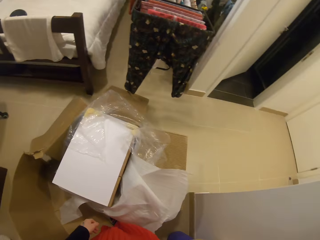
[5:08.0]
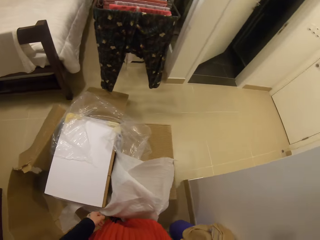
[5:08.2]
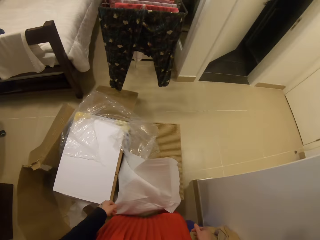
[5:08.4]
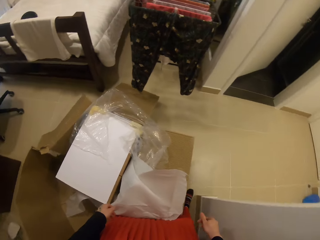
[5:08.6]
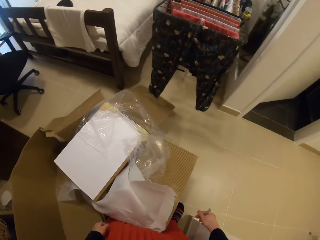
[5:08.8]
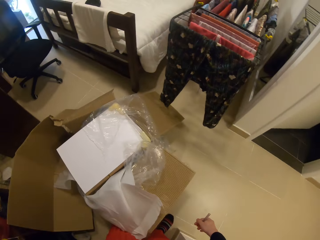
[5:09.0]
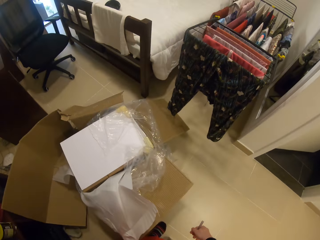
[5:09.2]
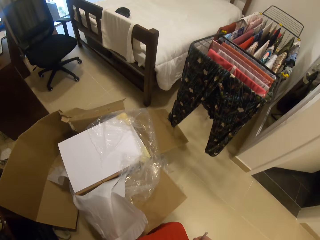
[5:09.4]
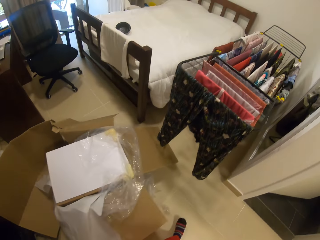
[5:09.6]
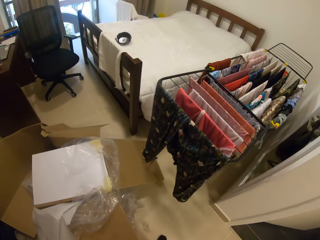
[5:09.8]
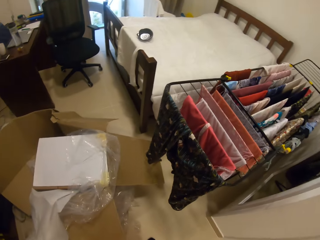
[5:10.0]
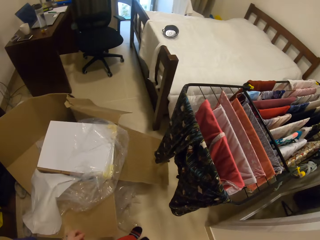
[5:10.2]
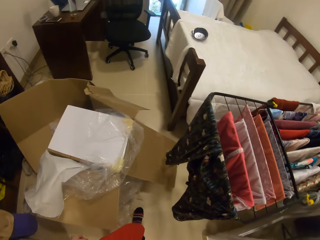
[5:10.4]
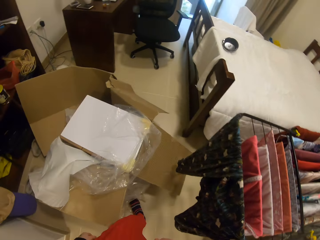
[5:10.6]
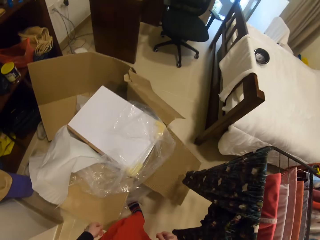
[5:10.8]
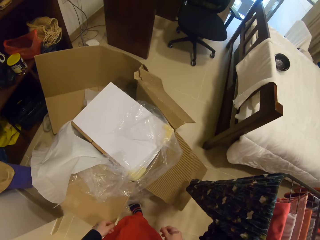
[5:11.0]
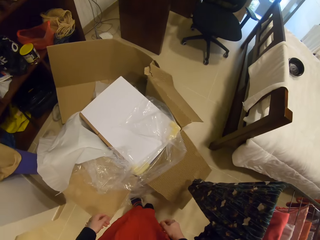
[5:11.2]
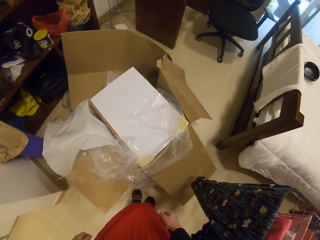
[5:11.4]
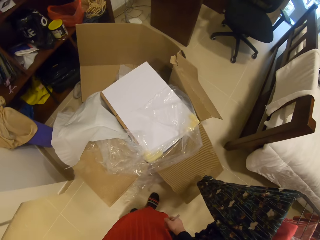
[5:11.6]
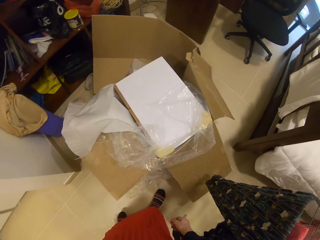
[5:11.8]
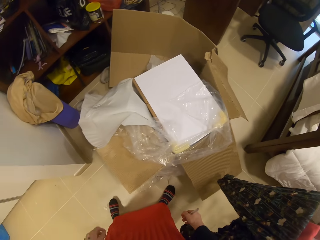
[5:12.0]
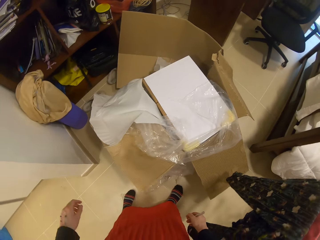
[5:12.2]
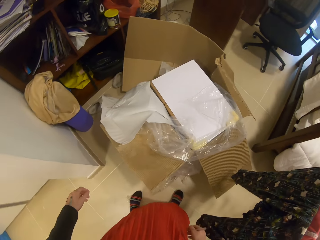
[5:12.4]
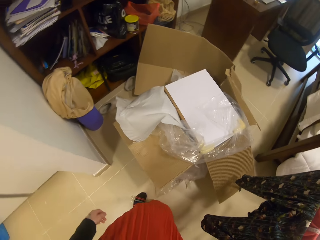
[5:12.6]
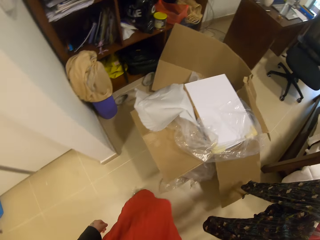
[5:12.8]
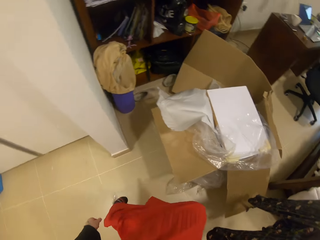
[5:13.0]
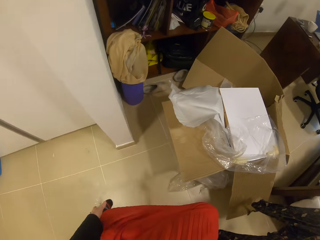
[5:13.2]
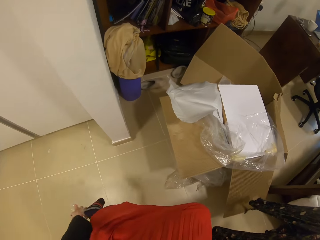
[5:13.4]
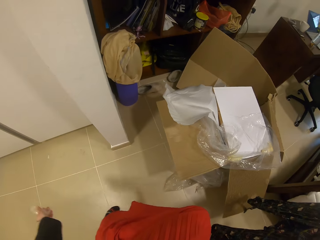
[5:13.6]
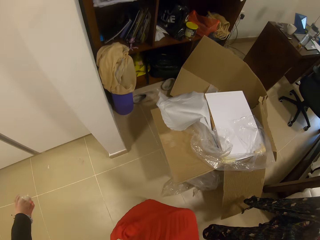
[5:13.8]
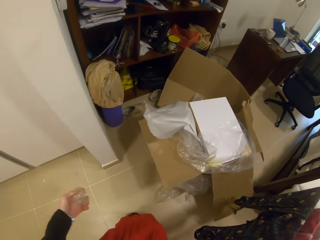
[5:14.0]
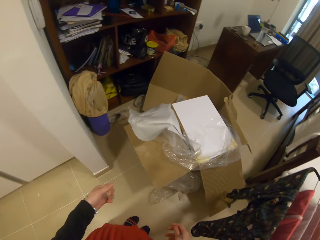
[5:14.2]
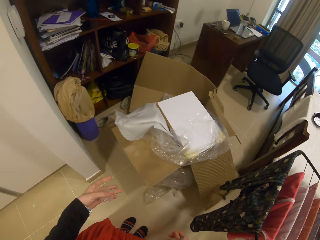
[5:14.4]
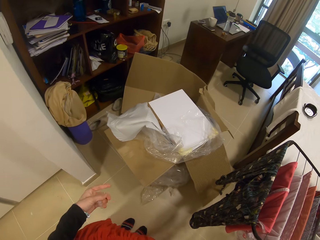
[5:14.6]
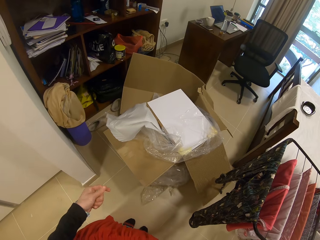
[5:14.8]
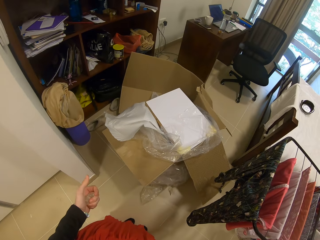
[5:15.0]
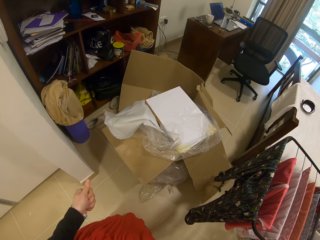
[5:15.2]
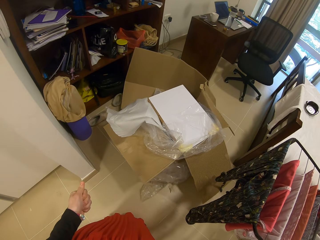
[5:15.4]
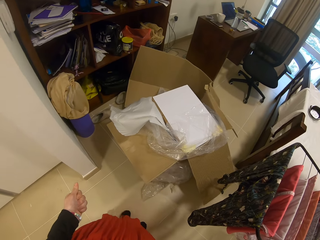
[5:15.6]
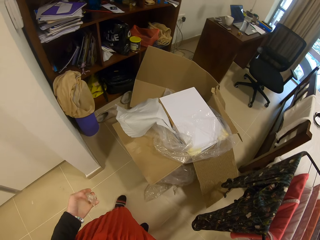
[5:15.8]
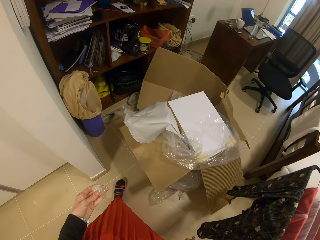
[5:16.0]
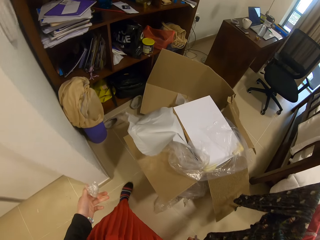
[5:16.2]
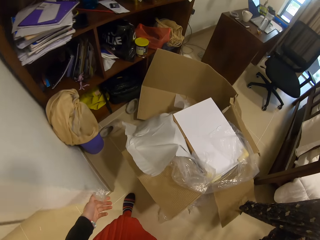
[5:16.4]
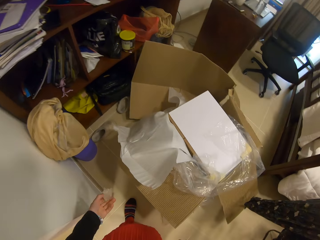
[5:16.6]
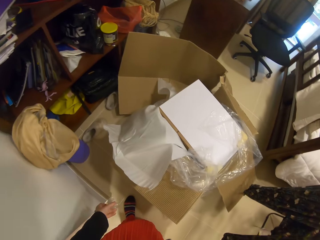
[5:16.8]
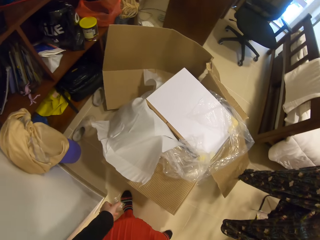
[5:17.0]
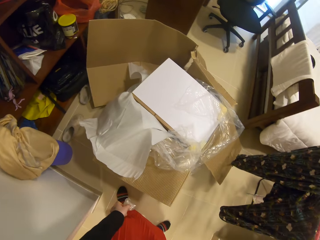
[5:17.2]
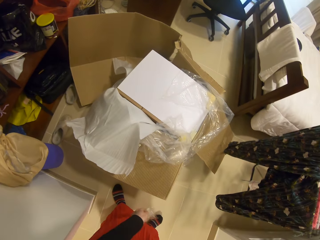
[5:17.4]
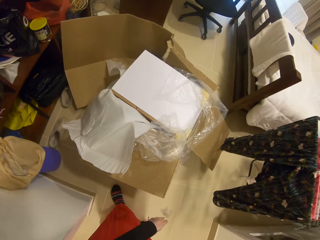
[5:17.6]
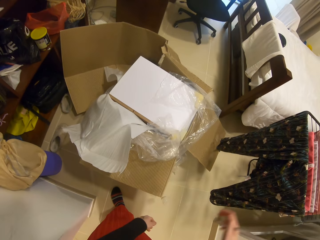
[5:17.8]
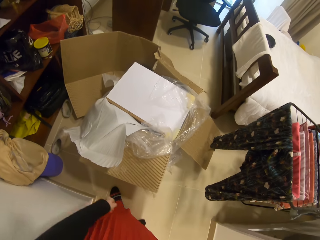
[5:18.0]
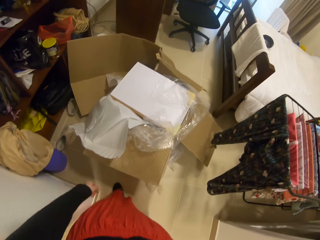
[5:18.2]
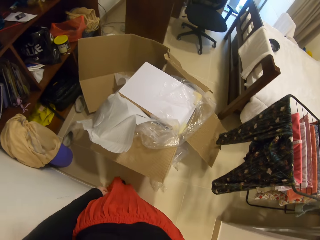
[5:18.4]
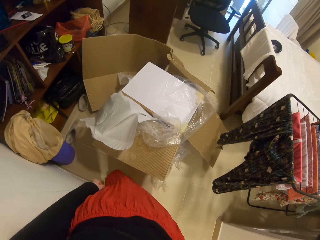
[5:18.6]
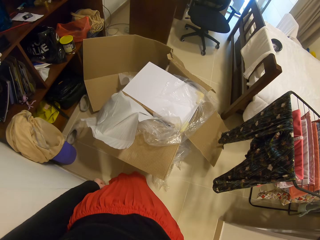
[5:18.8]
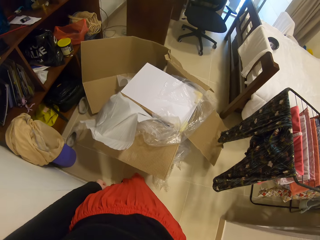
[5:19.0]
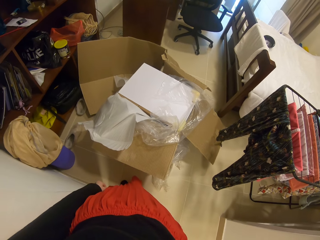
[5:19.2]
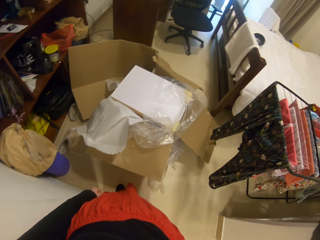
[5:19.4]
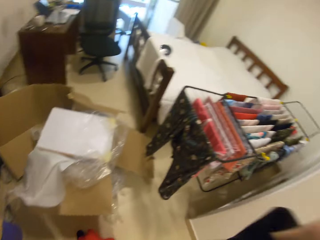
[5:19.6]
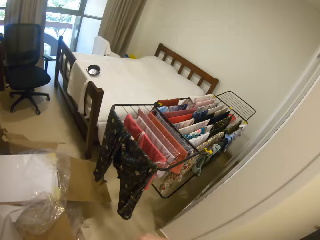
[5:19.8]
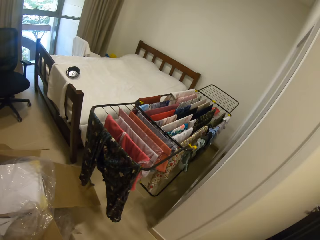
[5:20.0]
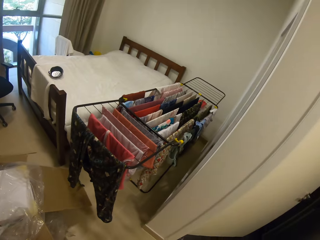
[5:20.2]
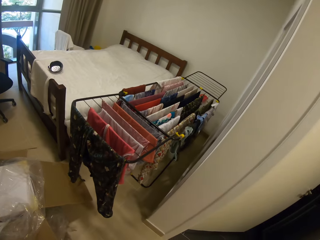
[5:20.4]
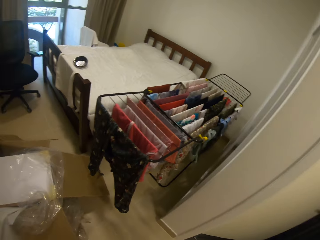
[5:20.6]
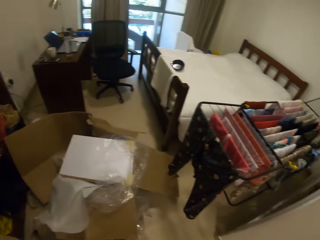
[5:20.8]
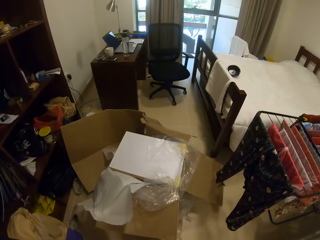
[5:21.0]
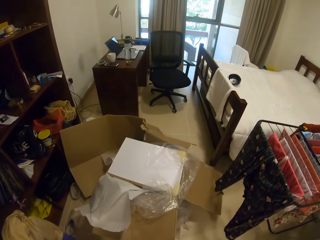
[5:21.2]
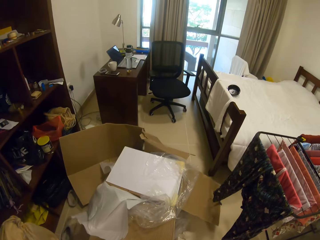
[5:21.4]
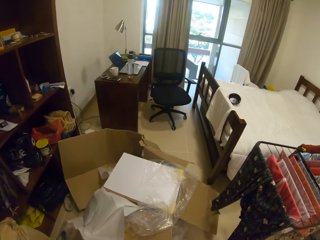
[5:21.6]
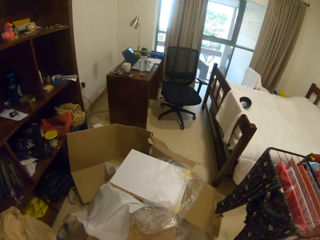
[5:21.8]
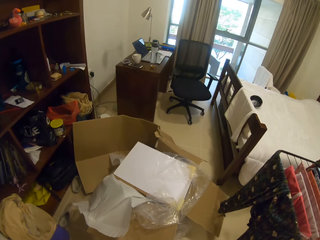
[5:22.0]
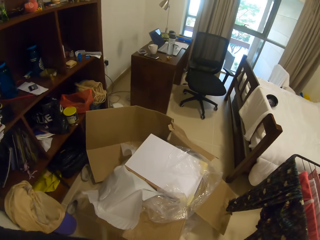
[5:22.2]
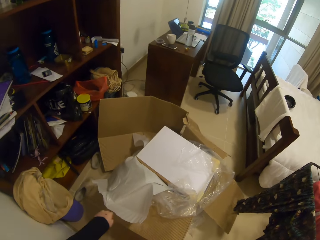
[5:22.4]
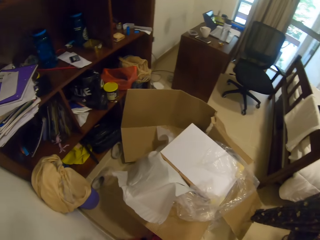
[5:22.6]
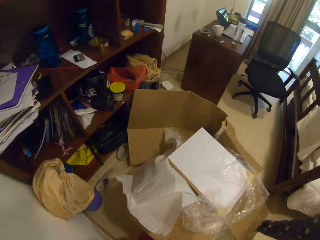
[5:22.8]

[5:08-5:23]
The camera wearer walks around. They remove a nylon or polythene on the heel of the leg. They fold the nylon. They squeeze the polythene. They put the nylon on the floor. They look around.

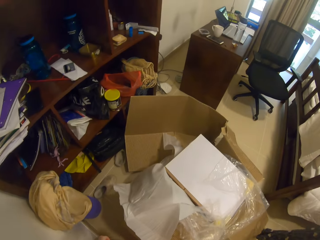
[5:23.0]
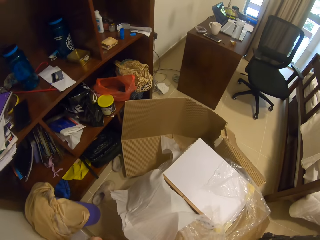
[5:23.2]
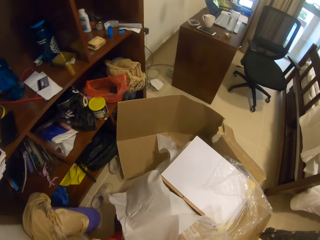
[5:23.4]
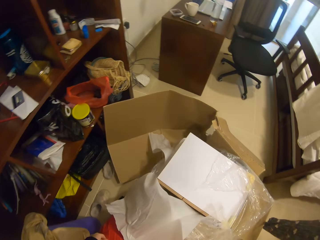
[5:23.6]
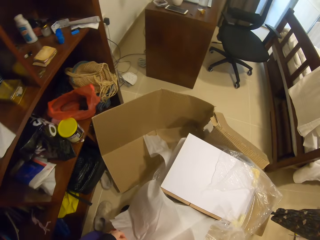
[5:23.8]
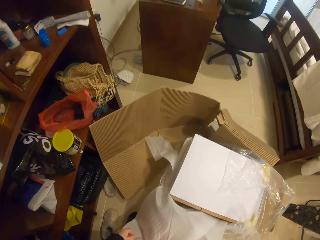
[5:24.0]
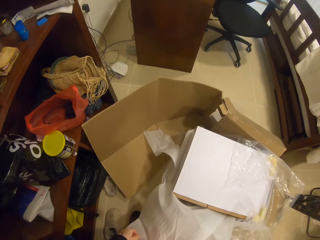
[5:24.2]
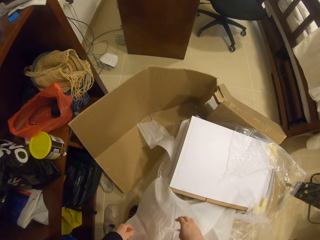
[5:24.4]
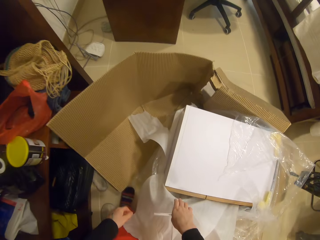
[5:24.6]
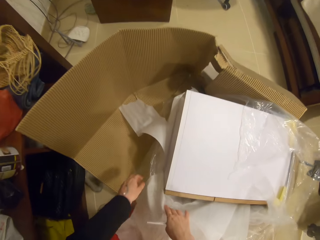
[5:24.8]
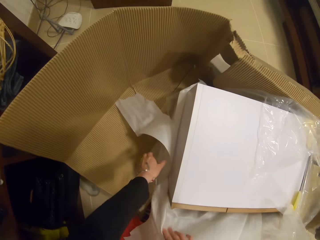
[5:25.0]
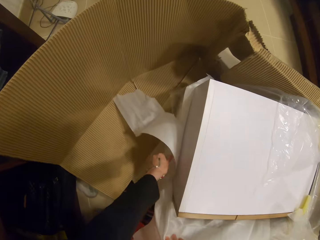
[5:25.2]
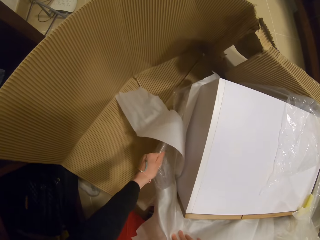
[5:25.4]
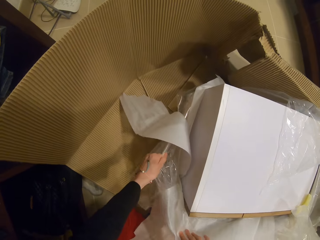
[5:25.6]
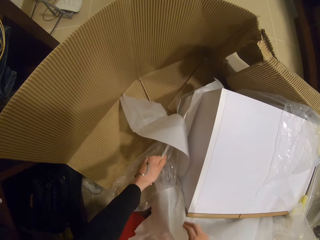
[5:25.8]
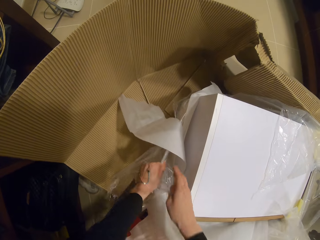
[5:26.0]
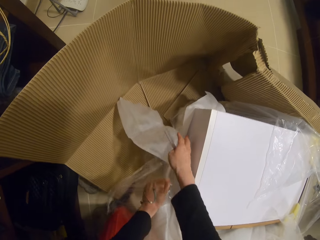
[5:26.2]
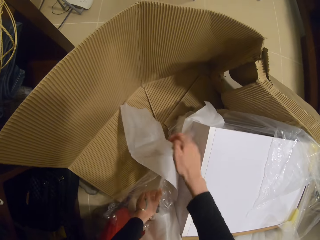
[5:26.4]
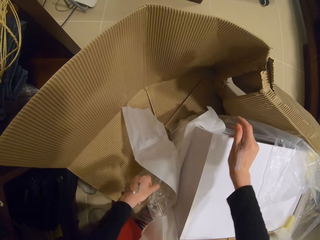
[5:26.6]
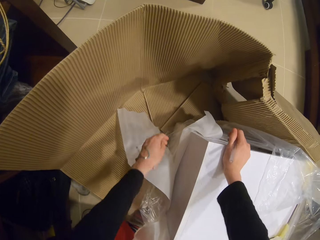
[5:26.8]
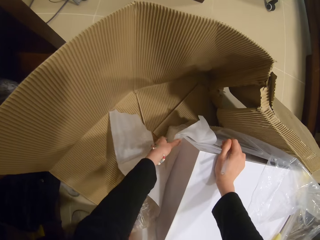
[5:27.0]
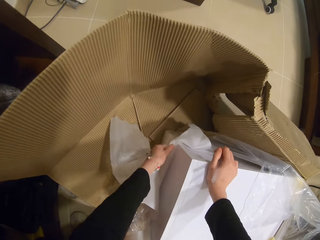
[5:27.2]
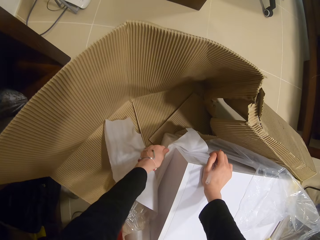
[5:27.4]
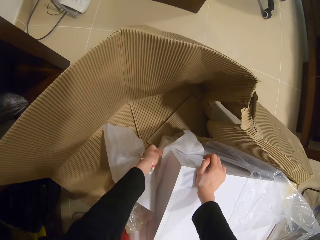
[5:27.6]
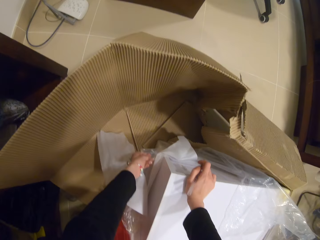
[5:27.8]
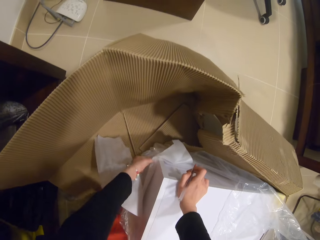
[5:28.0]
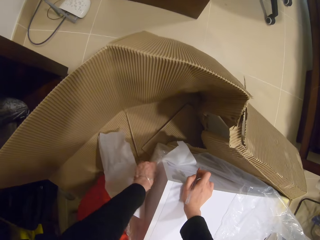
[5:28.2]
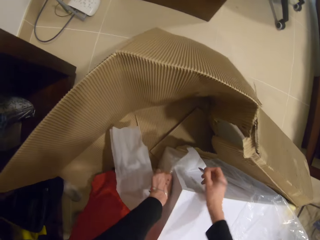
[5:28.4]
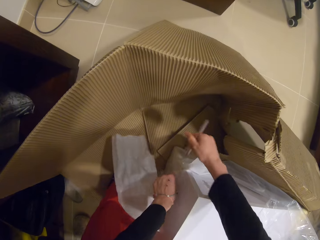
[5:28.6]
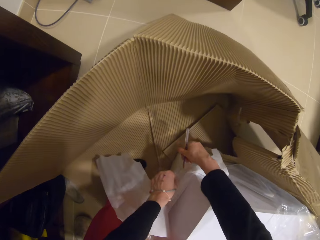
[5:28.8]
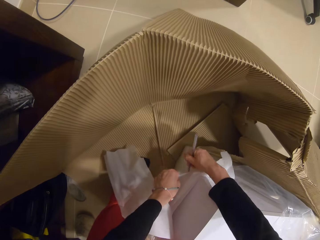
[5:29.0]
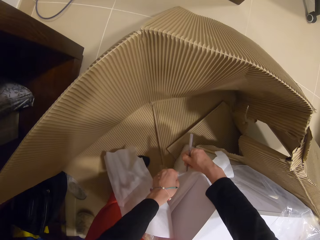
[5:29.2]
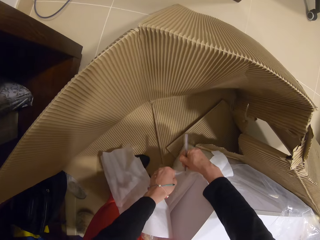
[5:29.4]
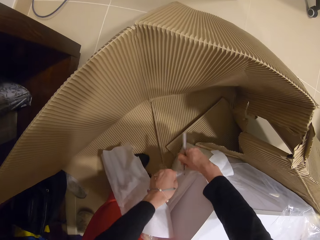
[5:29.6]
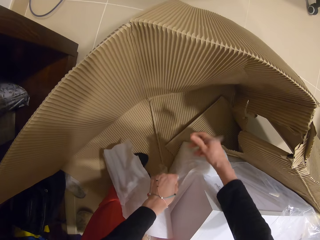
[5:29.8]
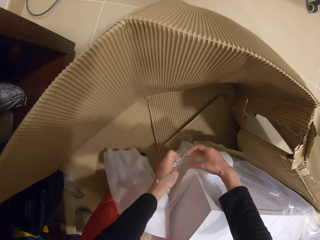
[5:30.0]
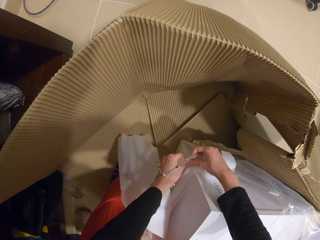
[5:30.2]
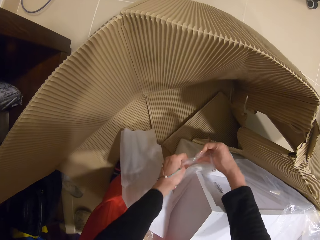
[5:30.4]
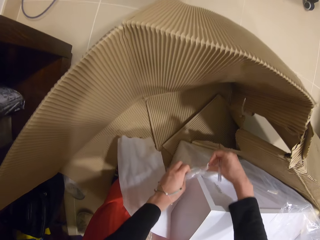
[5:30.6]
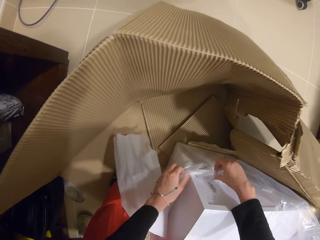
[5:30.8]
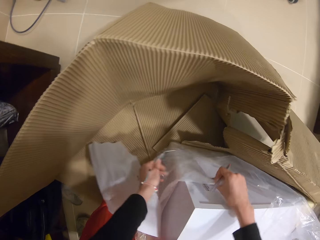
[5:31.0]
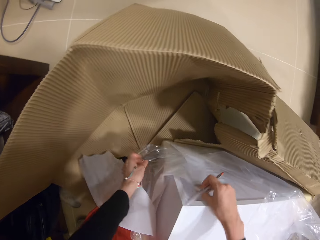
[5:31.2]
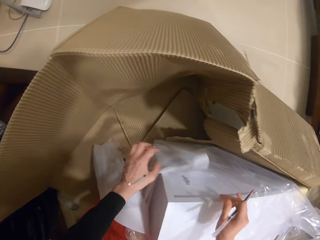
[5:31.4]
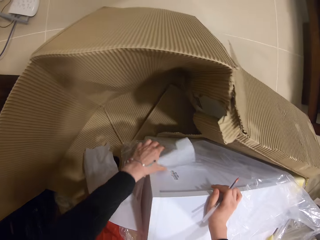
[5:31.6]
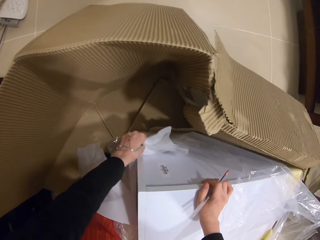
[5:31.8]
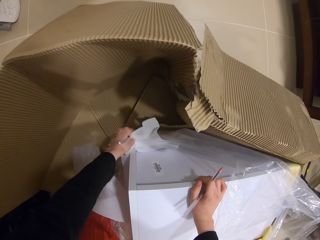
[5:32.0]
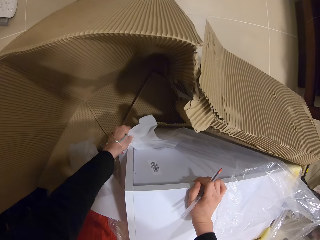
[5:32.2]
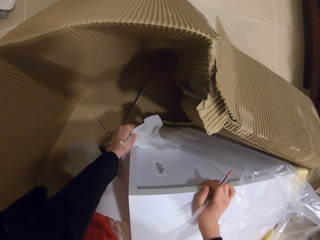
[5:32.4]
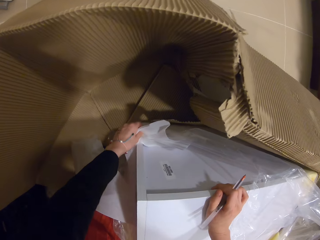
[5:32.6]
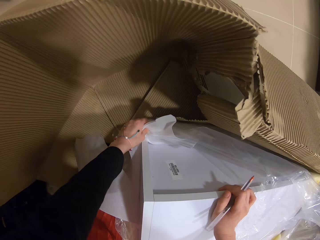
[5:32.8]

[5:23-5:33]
The camera wearer unwraps a nylon on a carton. They pierce a pen in the nylon. They cut the paper with the pen. They unwrap the paper from the box.
